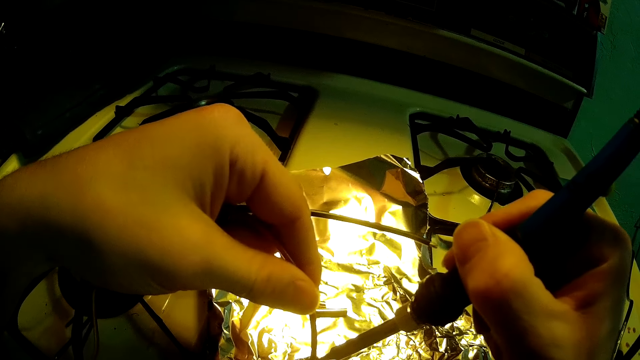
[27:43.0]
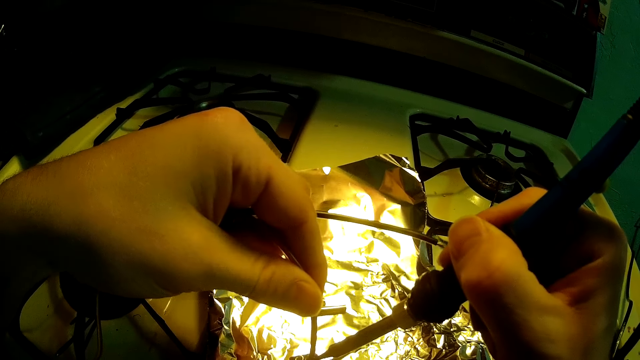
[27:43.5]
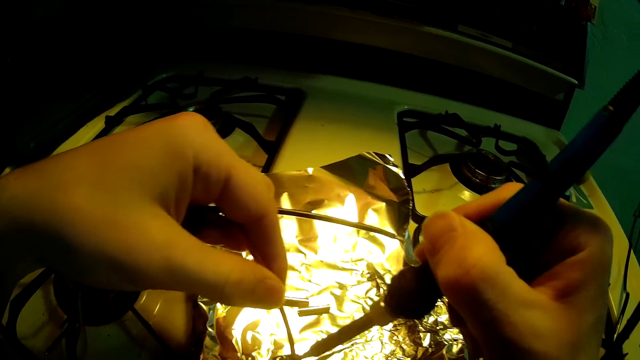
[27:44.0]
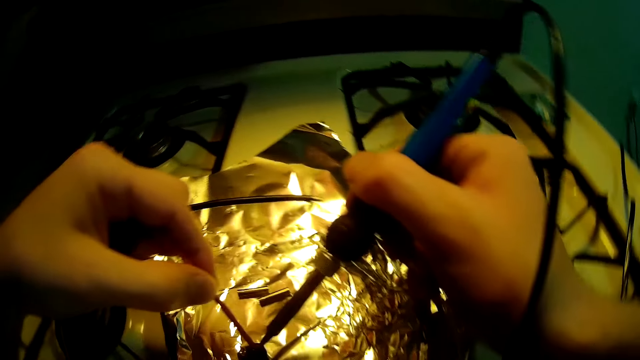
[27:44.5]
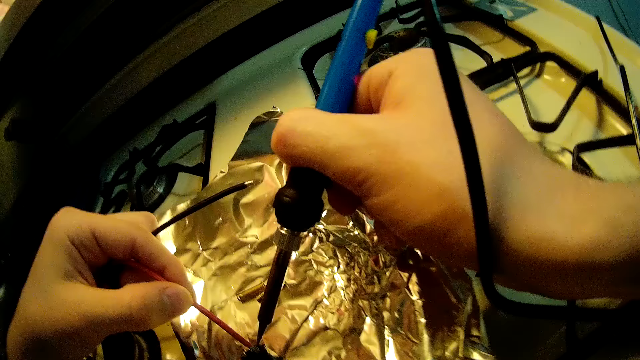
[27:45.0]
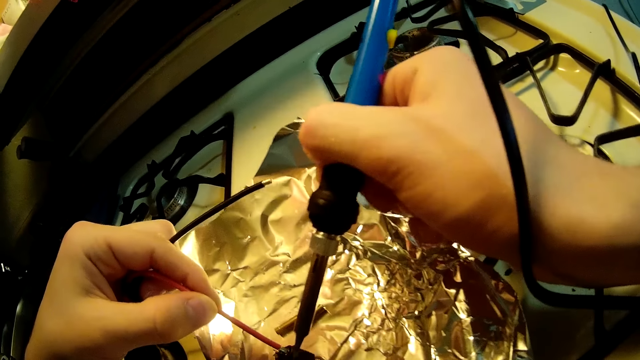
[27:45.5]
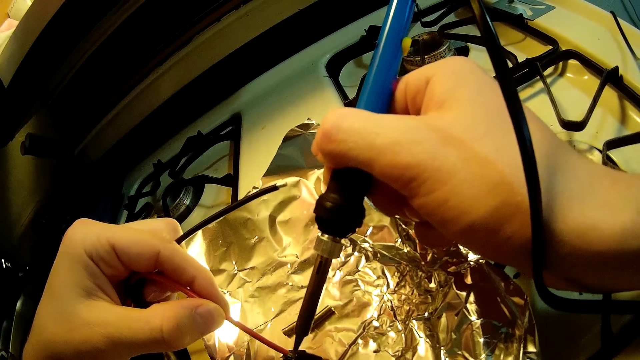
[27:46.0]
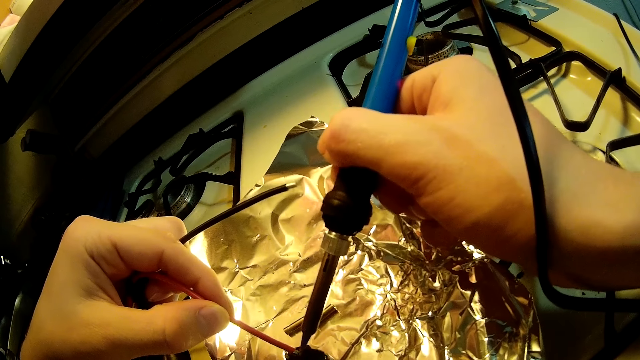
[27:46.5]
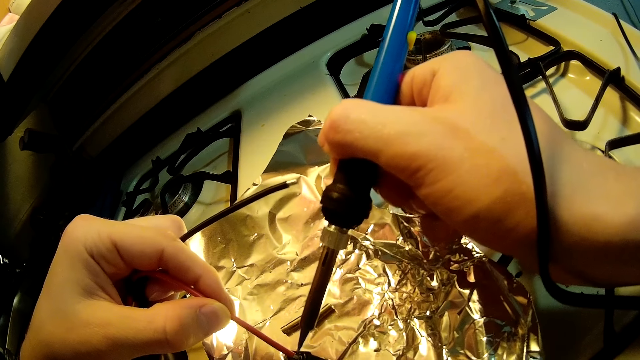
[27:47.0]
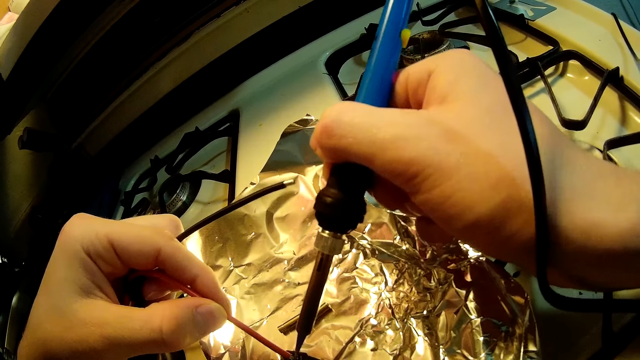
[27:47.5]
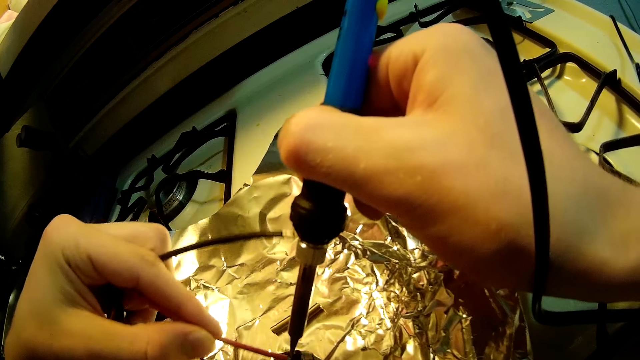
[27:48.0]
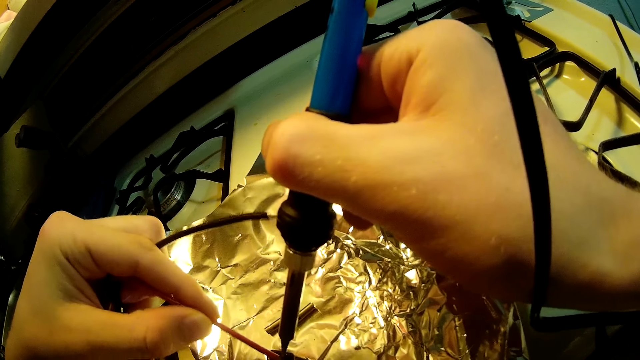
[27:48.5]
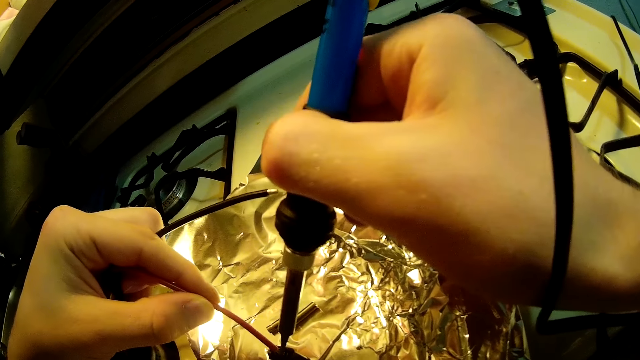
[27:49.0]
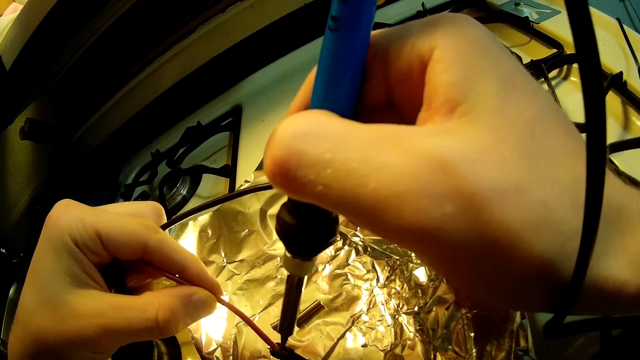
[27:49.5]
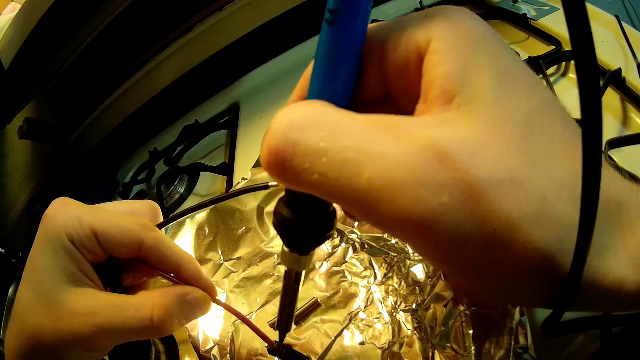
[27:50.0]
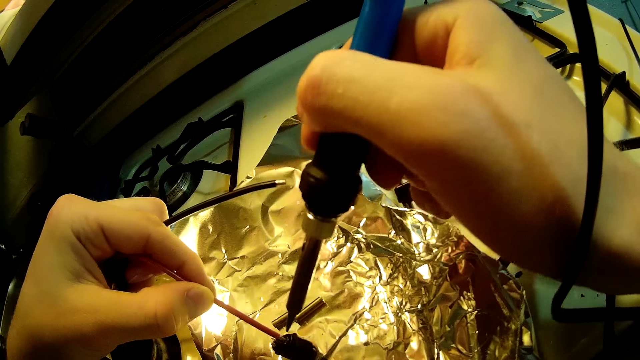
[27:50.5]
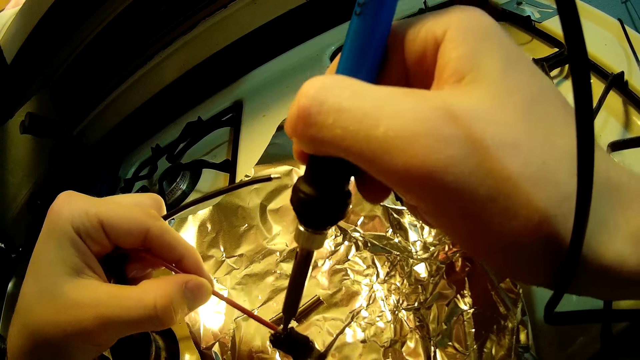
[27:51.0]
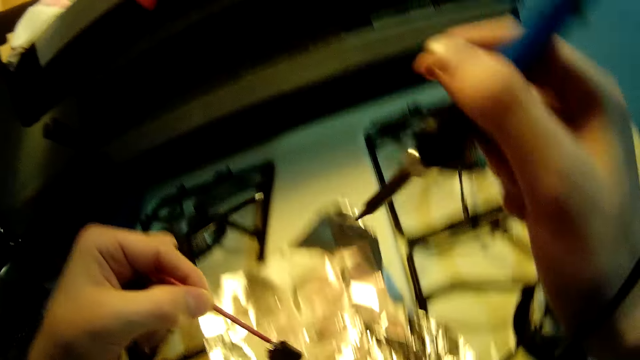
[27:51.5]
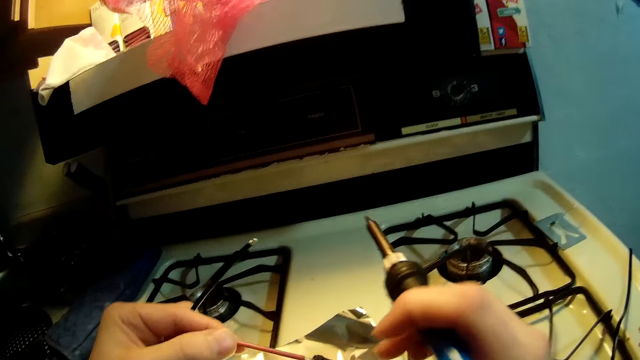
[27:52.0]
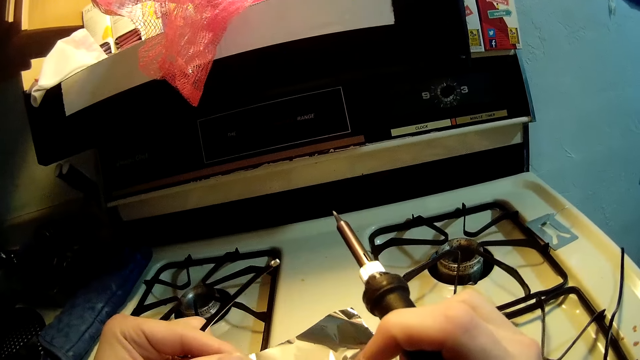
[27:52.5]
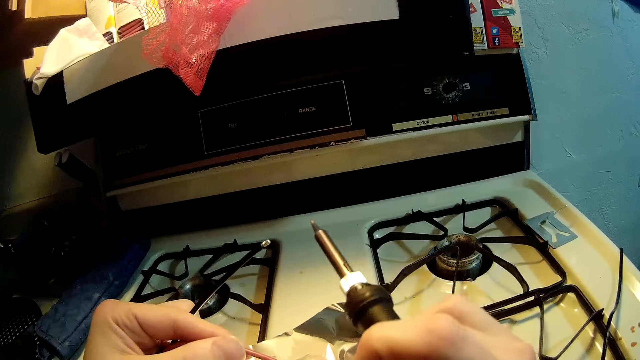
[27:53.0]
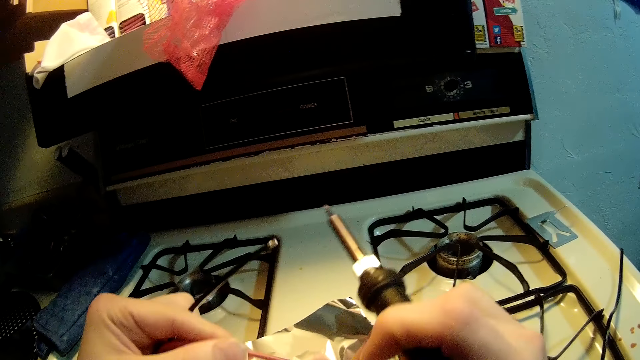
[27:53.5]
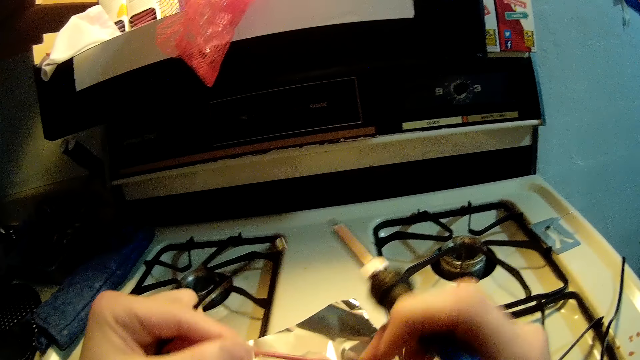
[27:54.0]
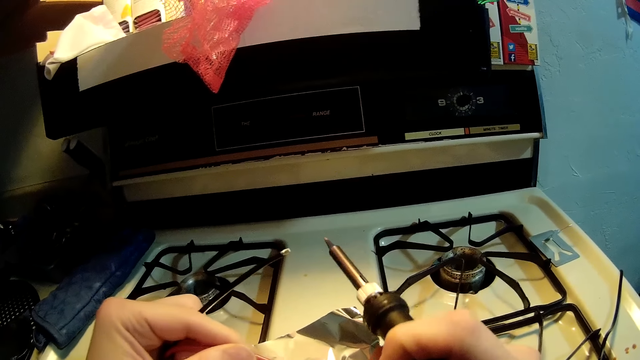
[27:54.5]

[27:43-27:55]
The camera wearer moves his head. He connects a cable to something. He removes the soldering iron from the fuse. He raises the fuse with the led wire with his left hand. He moves his right hand. He adjusts the fuse with his right hand.

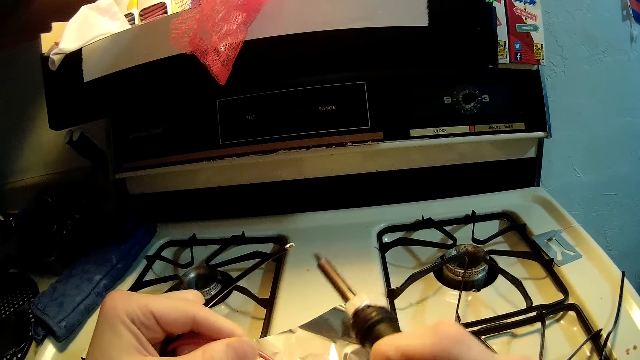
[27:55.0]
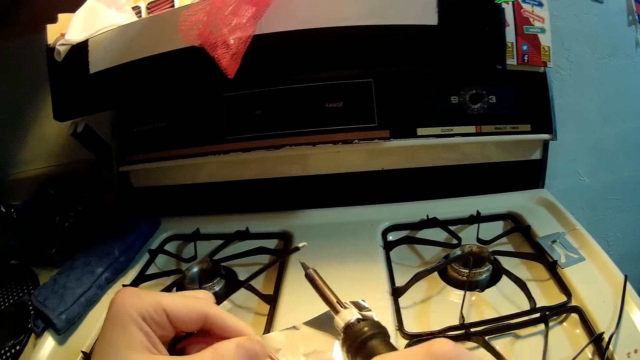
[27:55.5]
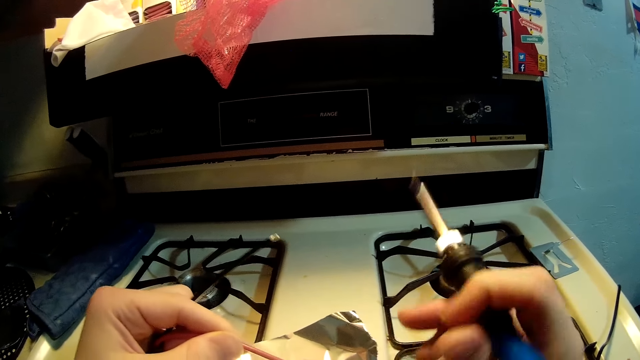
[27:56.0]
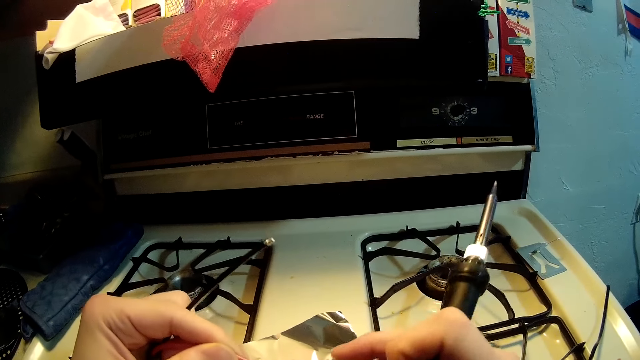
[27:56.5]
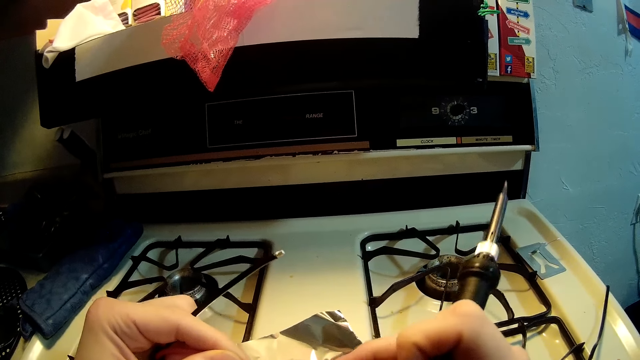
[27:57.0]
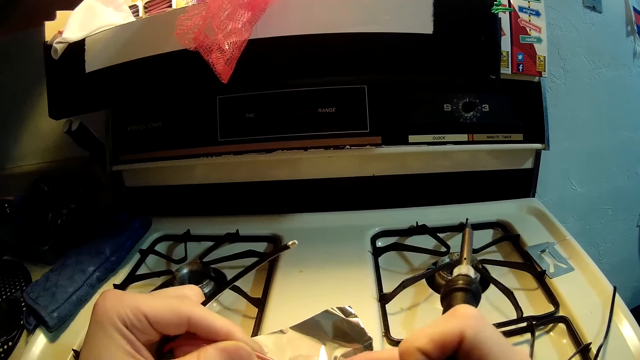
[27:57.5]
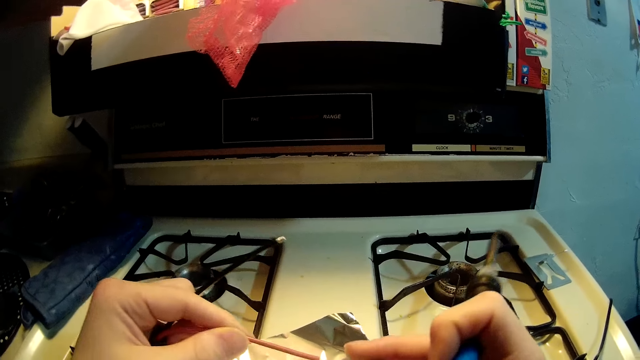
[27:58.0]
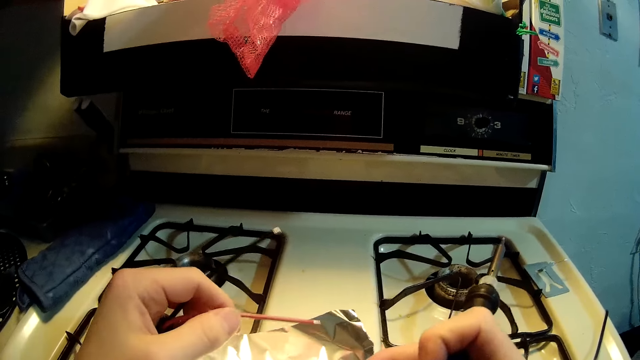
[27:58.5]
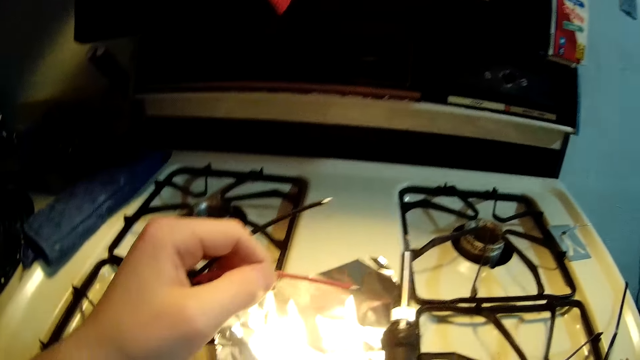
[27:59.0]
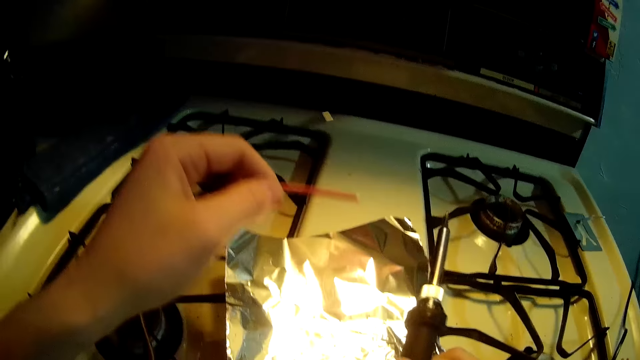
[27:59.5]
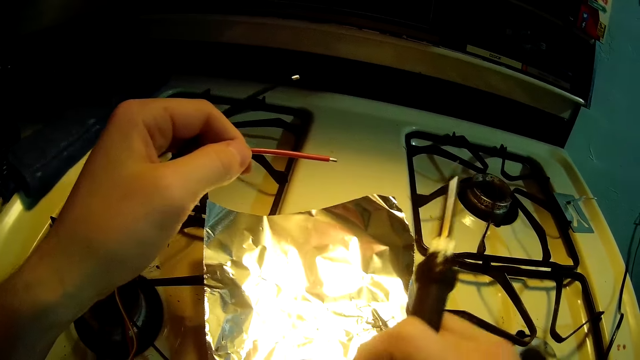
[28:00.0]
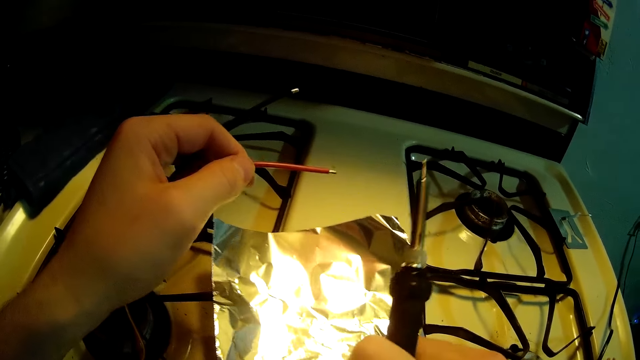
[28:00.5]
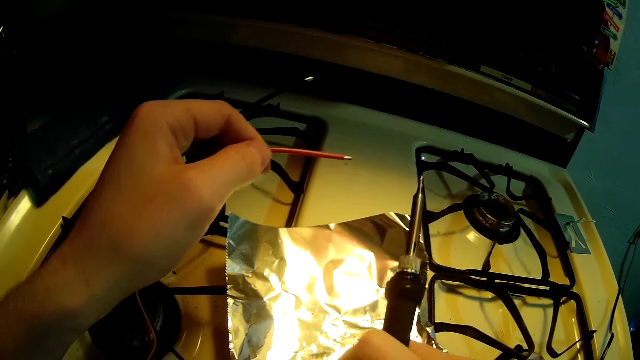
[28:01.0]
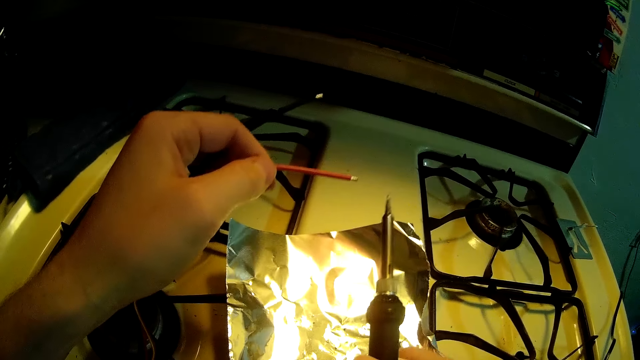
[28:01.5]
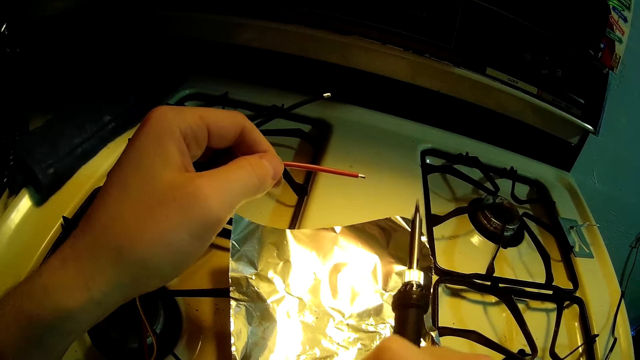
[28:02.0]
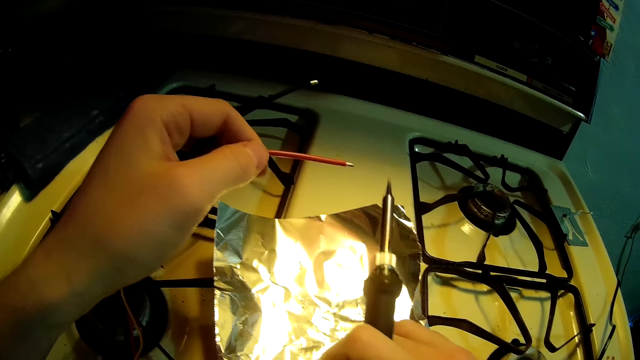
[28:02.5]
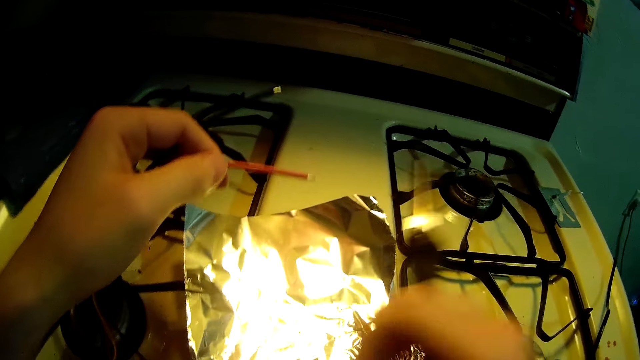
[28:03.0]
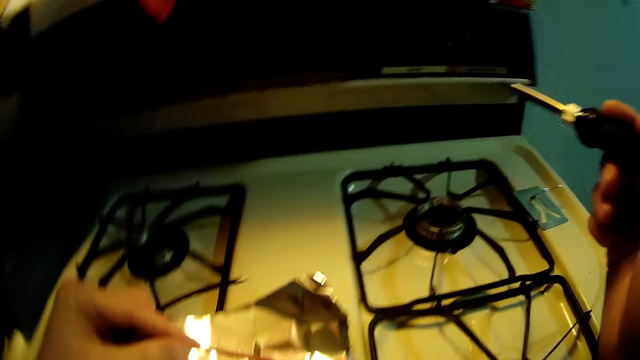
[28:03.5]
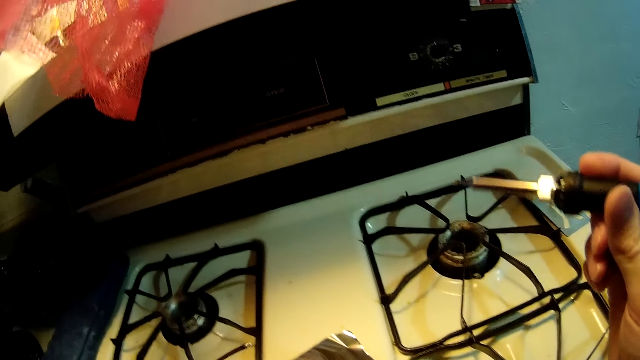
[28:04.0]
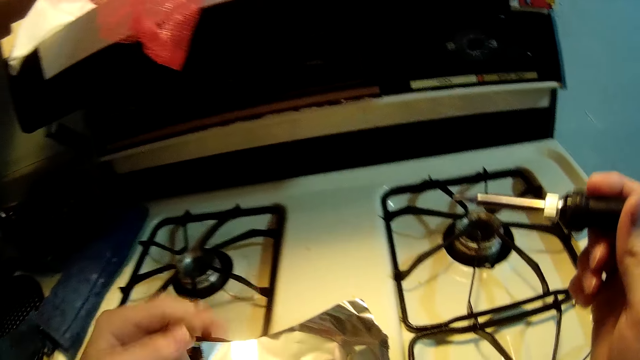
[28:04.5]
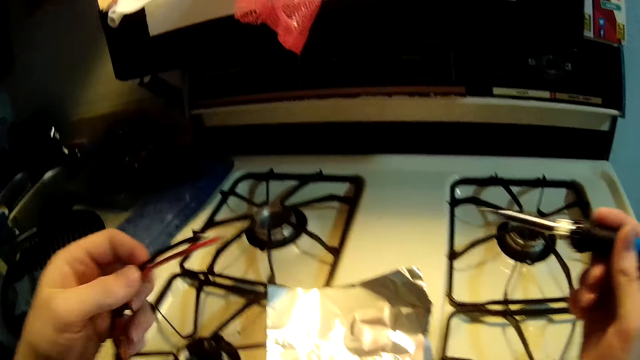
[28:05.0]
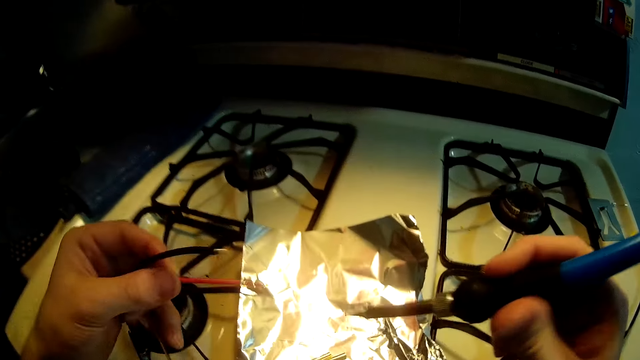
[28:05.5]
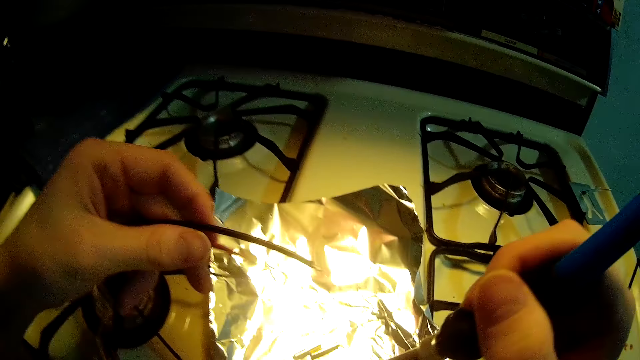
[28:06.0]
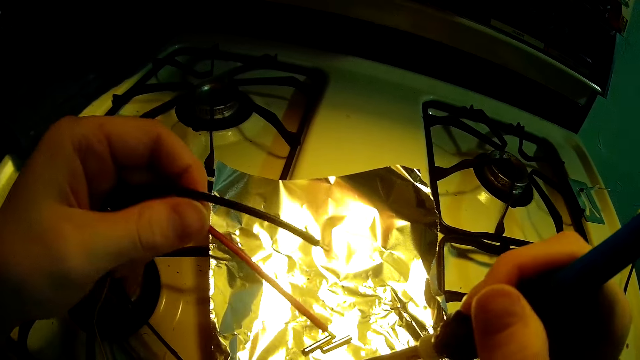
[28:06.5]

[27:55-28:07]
The camera wearer touches cables. He removes the fuse from the led wire with his right hand. He drops the fuse on the foil sheet with his right hand. He disconnects a cable from something. He moves his right hand. He moves his left hand.
